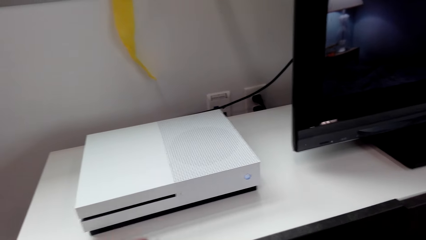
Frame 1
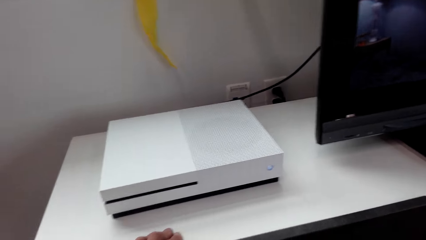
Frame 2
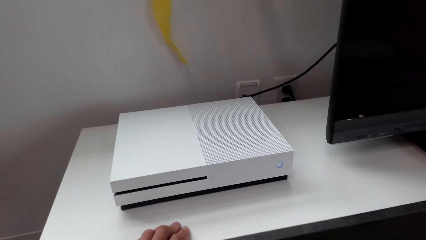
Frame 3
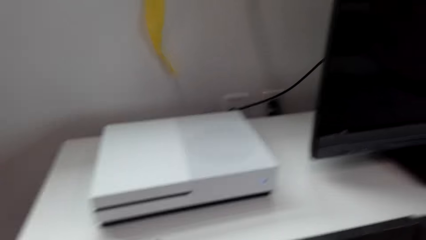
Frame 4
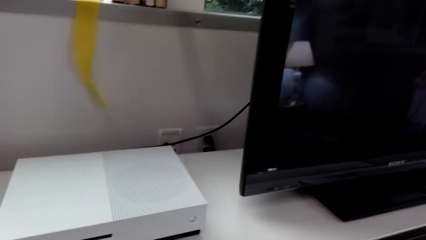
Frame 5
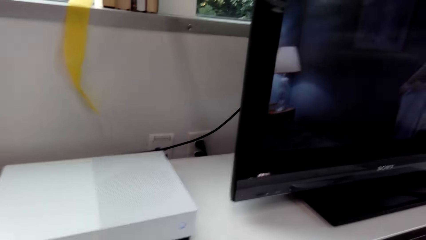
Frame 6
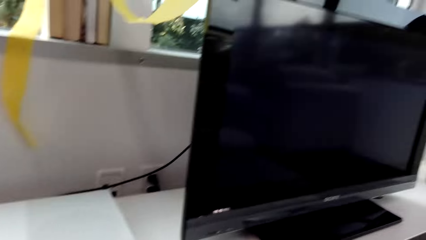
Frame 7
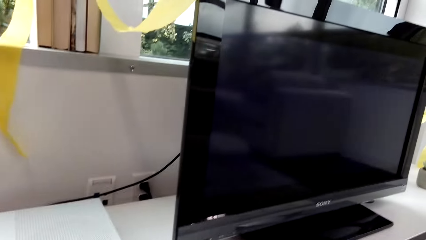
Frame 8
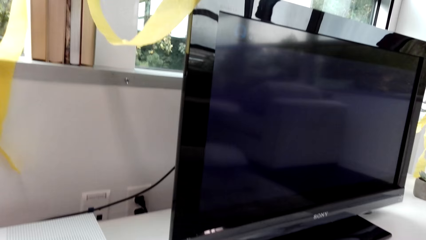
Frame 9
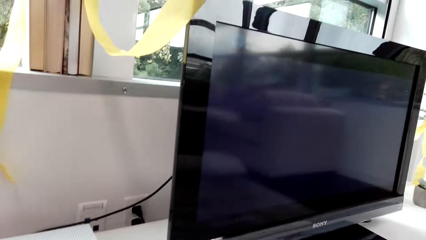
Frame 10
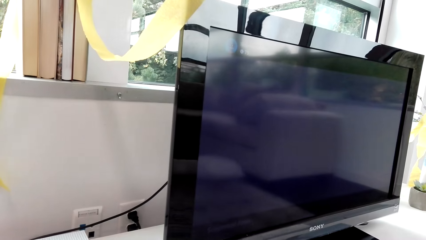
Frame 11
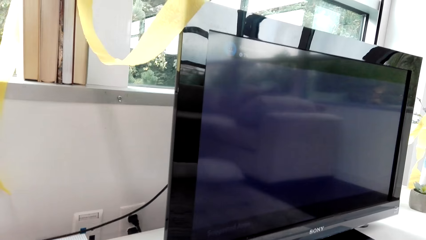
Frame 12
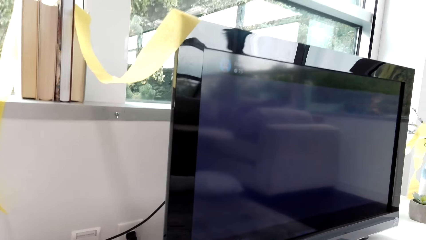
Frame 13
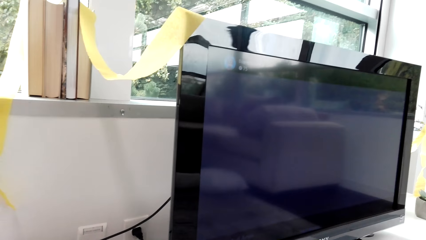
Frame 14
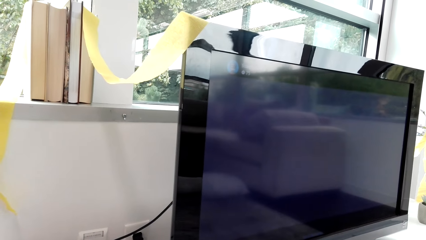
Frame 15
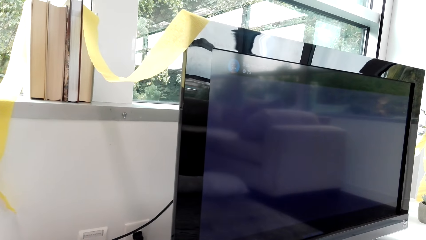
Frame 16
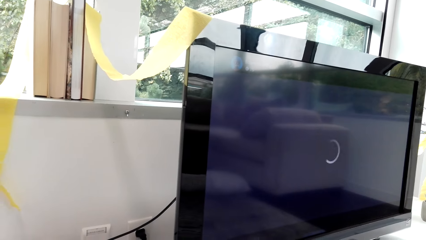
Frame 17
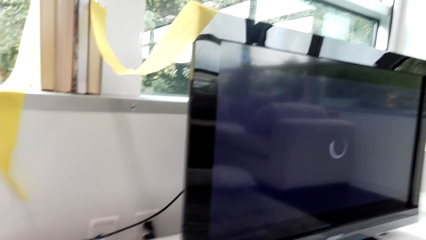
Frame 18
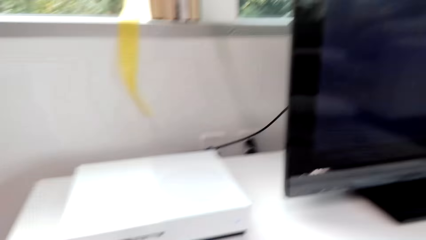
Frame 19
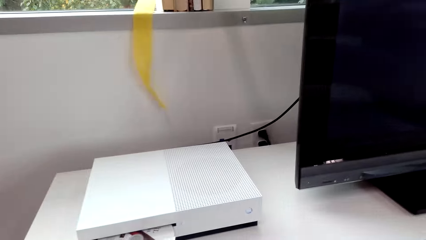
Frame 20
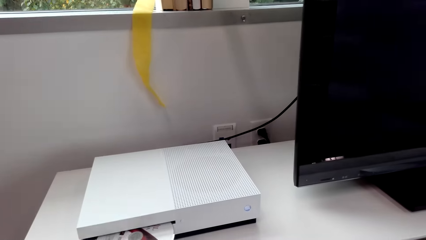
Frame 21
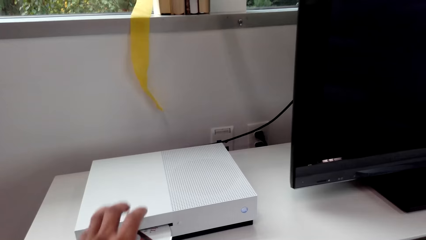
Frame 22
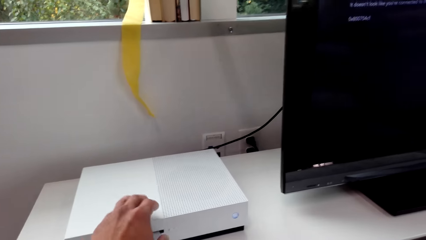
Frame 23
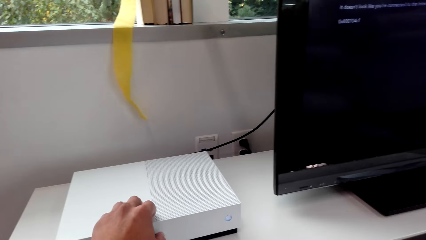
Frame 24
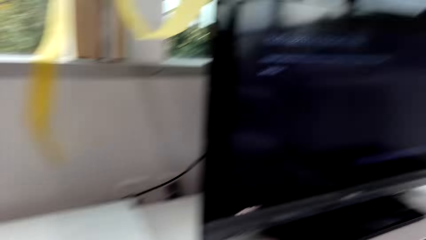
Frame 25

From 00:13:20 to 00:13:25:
The camera wearer touches something.

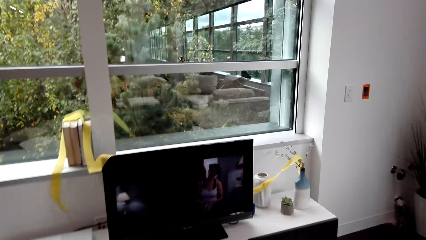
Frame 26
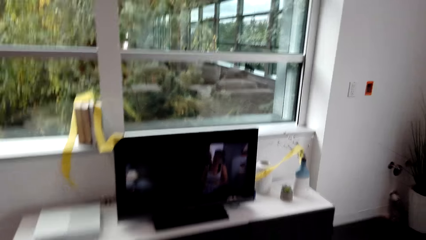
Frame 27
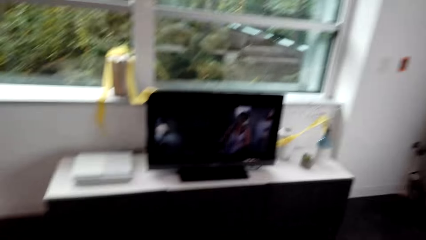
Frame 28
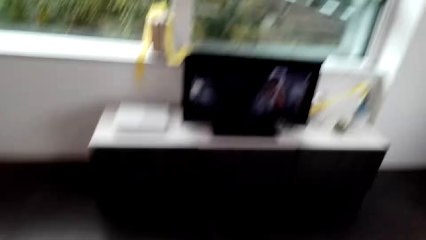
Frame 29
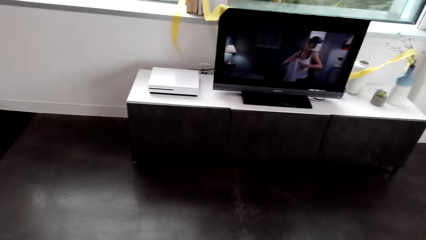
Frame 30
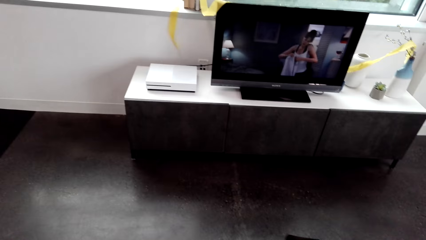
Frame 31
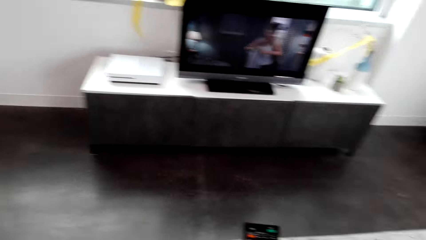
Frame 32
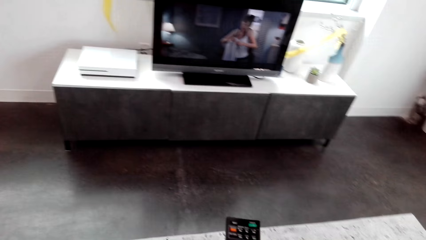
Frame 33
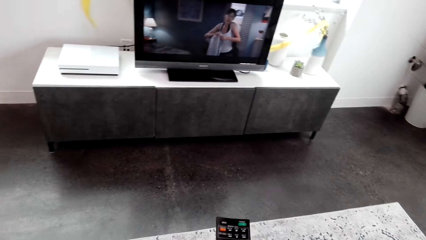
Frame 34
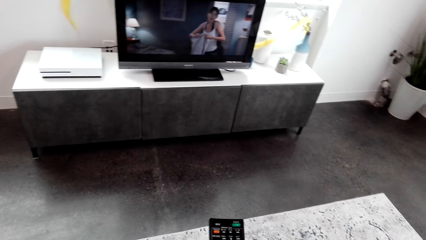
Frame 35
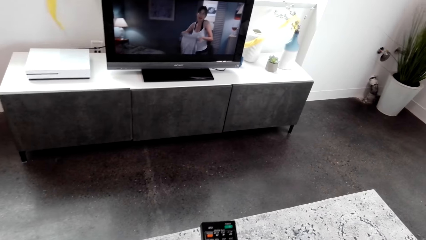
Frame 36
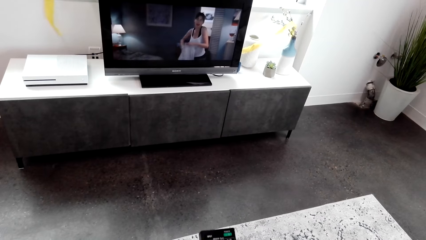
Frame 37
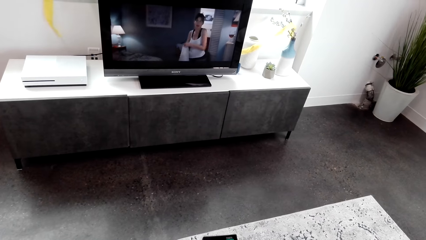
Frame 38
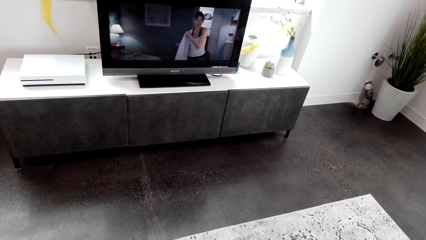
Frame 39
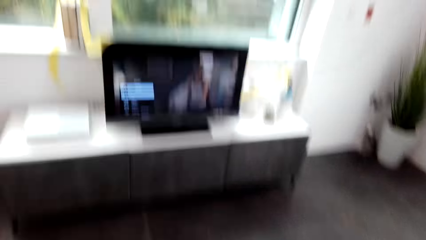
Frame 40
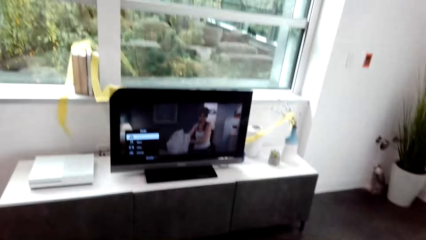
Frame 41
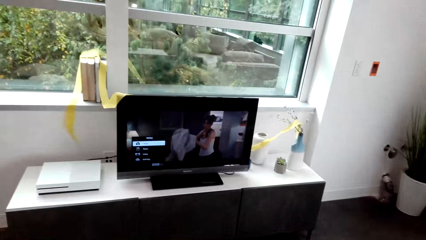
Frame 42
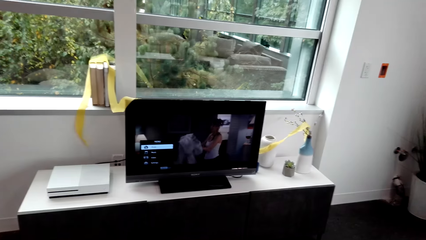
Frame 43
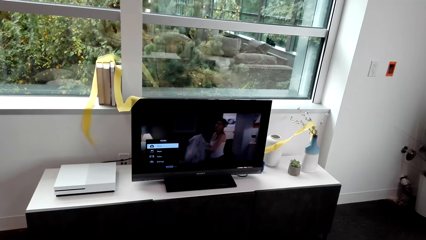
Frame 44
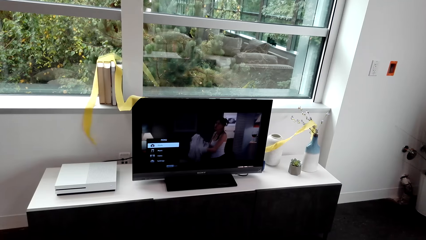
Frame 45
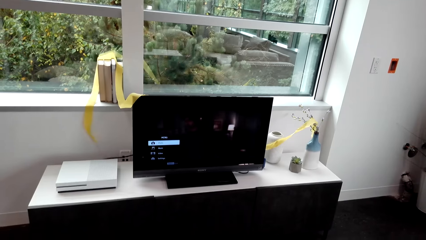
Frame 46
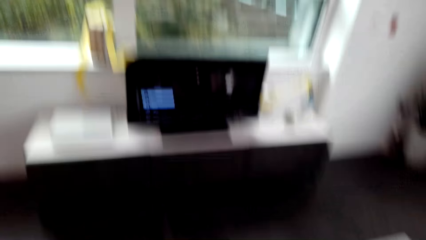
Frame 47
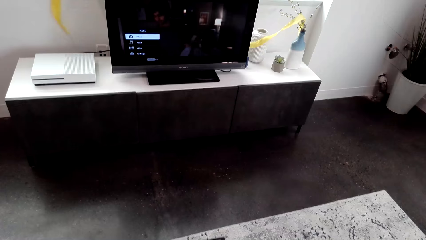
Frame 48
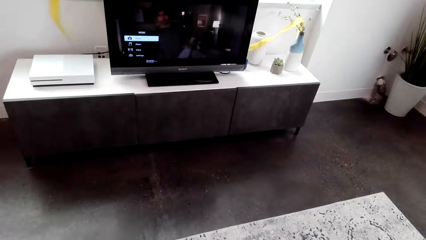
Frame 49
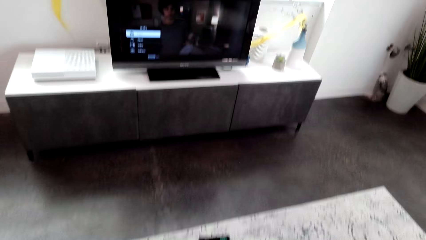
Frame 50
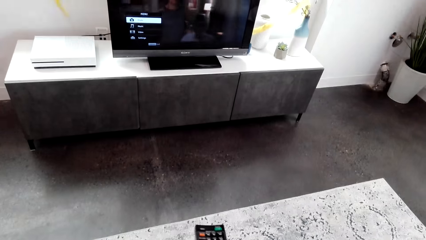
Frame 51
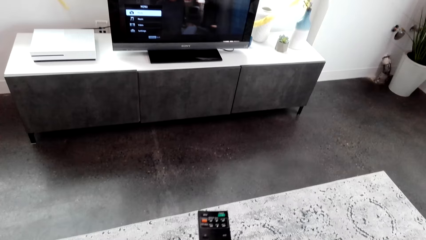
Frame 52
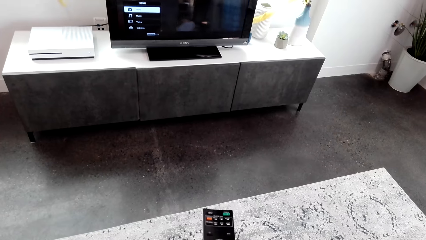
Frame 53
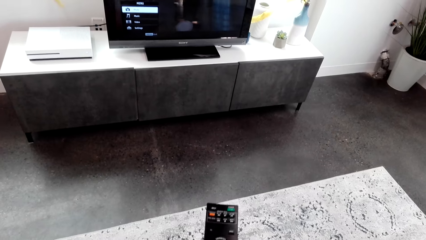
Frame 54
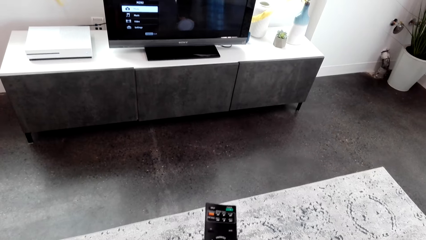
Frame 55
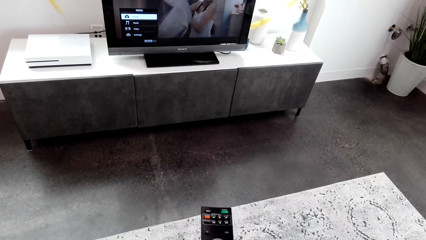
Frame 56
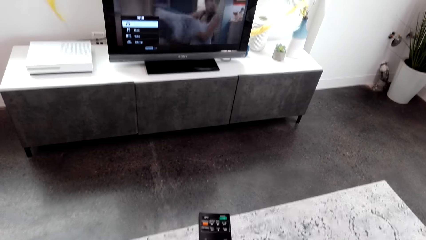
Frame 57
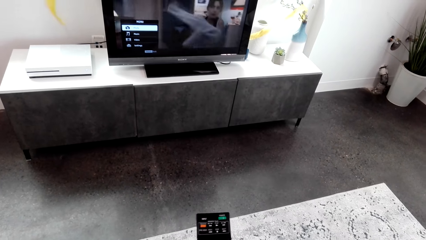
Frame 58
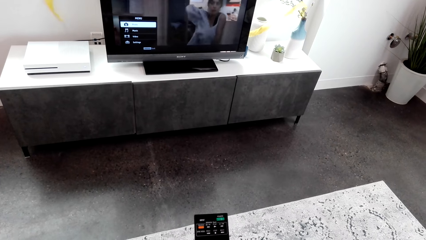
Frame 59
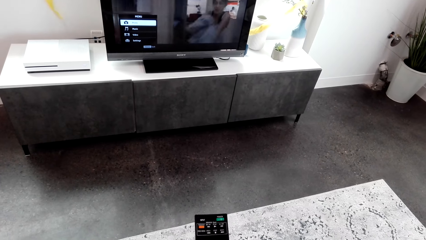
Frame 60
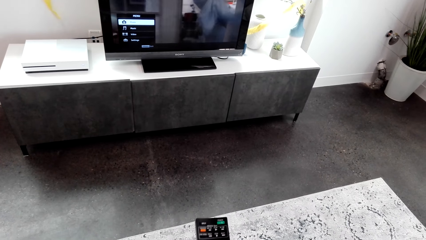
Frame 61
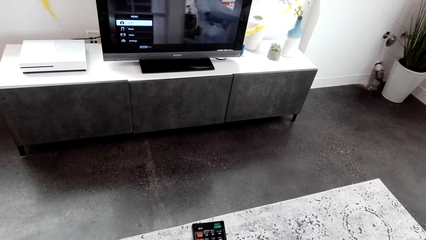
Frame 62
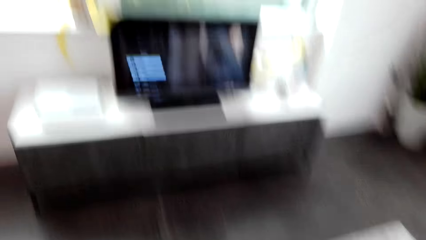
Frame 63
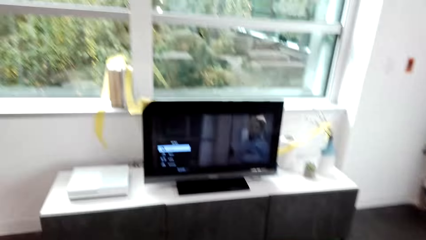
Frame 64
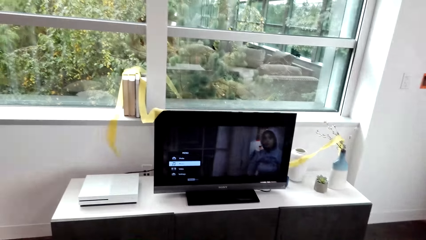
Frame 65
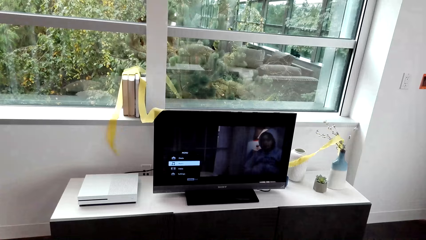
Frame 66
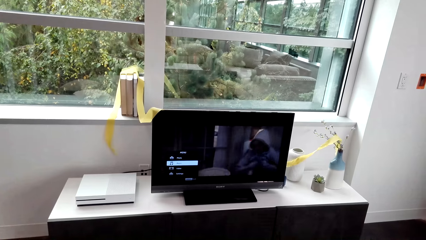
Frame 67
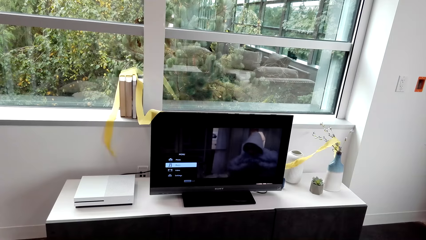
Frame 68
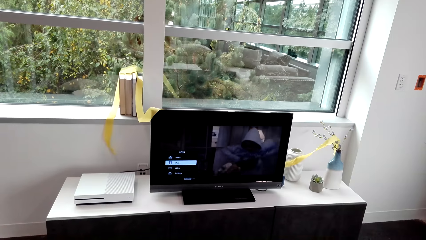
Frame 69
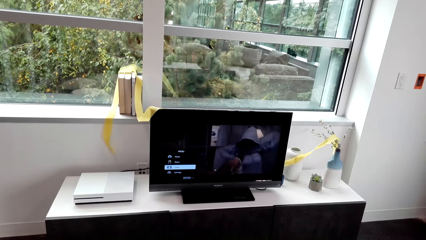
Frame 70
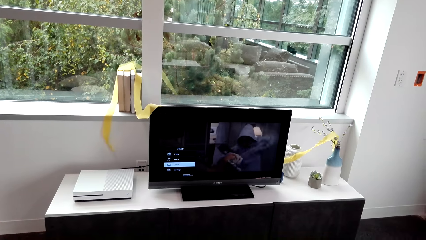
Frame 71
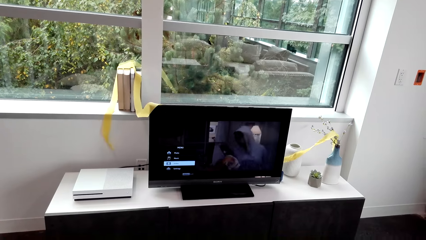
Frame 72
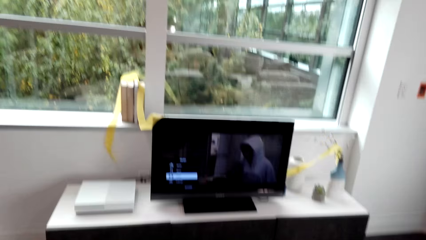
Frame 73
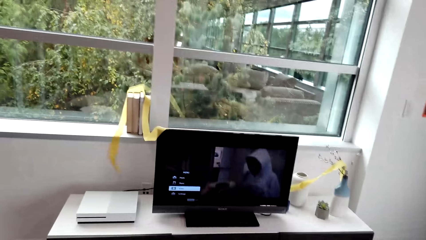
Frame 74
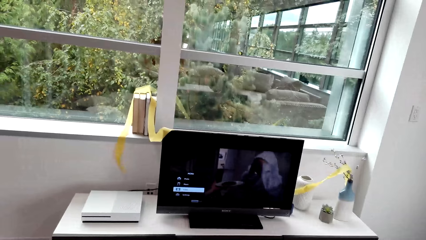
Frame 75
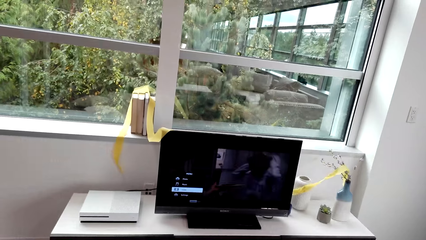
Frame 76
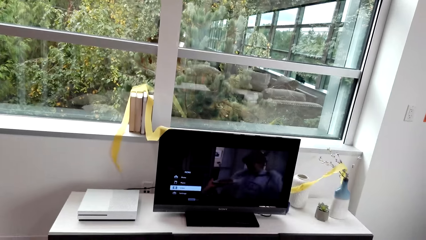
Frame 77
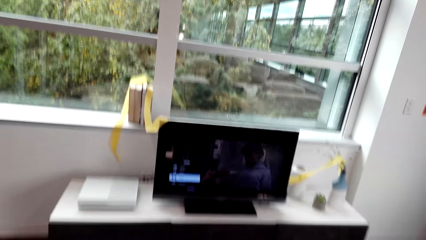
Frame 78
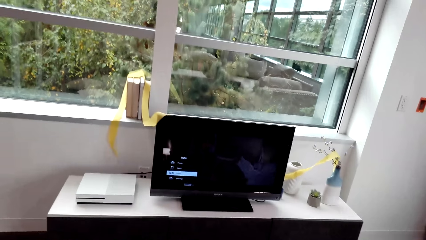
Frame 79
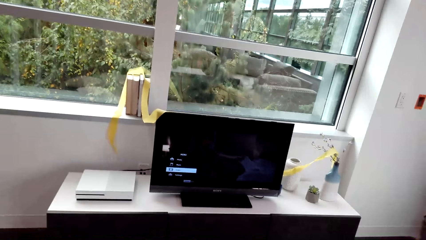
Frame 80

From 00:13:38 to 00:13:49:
The camera wearer touches a remote control. They scroll the television with the remote.
